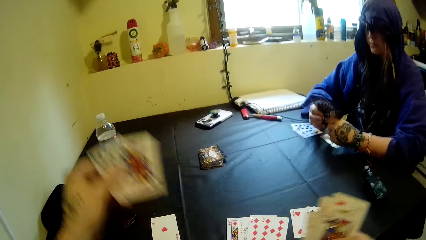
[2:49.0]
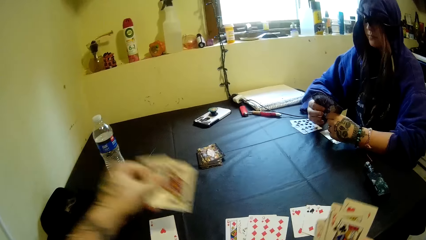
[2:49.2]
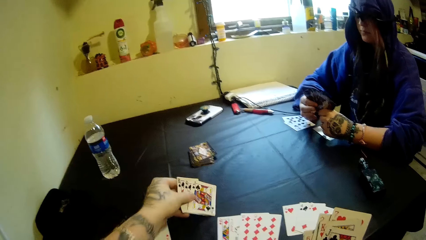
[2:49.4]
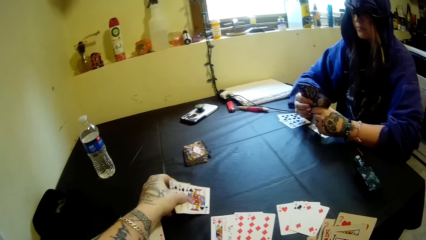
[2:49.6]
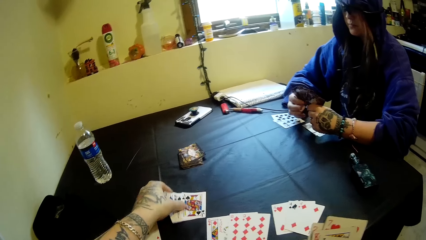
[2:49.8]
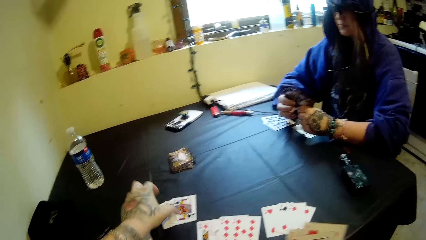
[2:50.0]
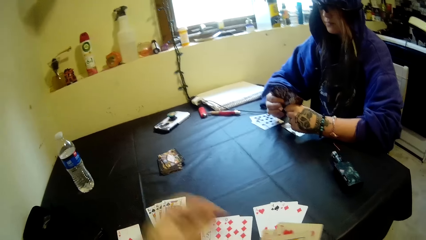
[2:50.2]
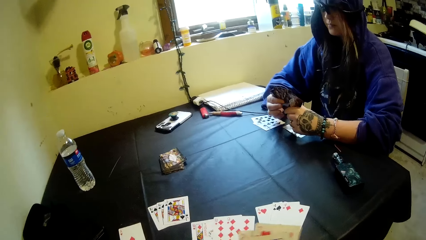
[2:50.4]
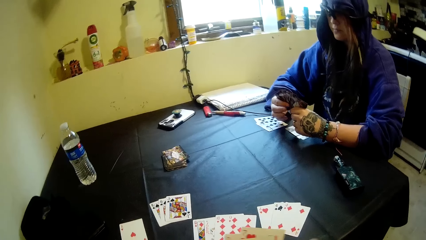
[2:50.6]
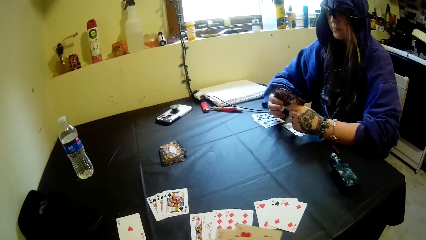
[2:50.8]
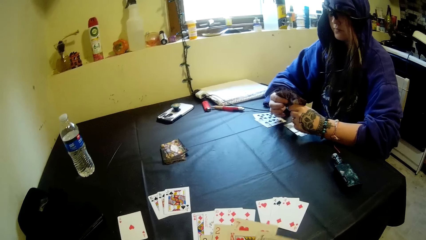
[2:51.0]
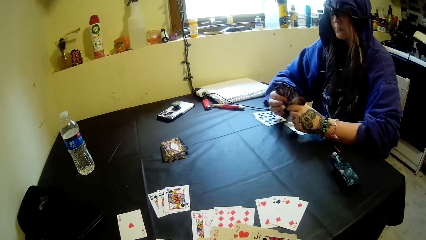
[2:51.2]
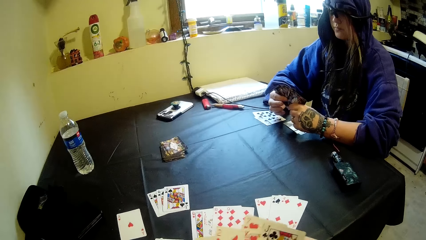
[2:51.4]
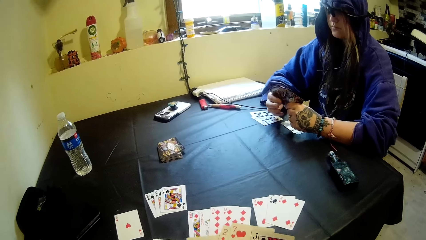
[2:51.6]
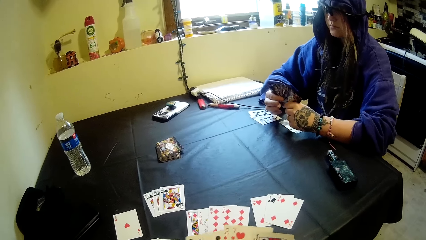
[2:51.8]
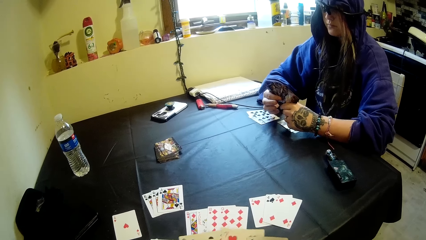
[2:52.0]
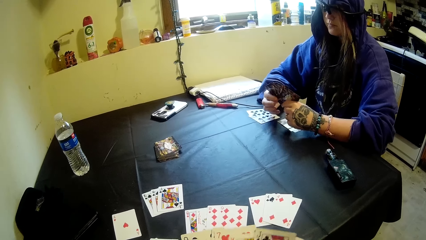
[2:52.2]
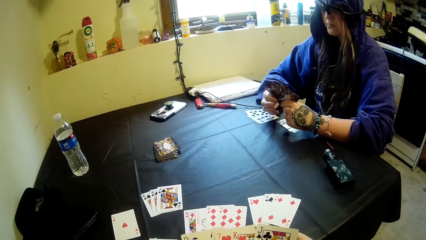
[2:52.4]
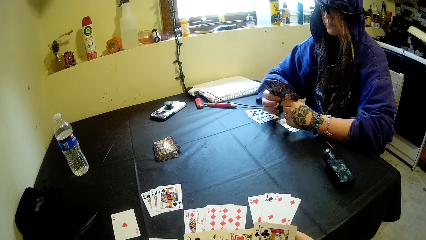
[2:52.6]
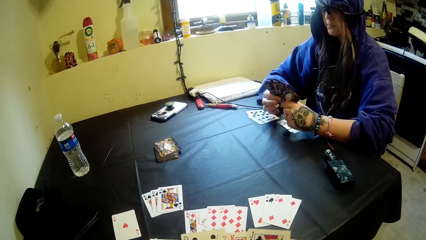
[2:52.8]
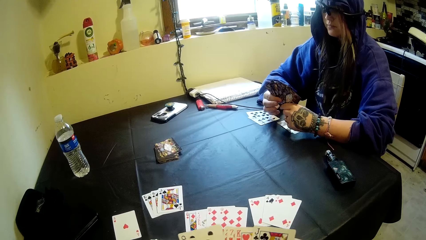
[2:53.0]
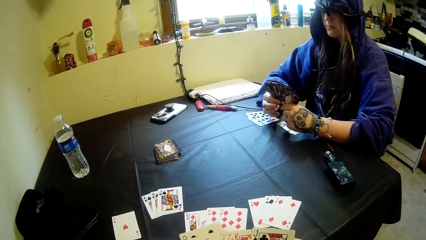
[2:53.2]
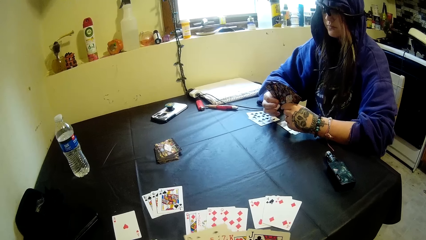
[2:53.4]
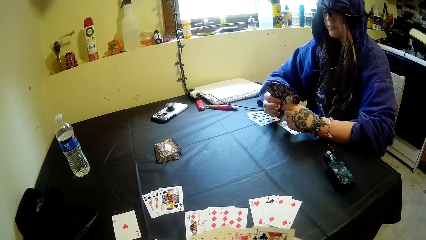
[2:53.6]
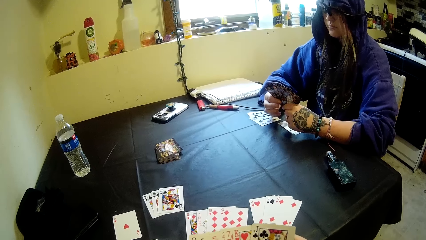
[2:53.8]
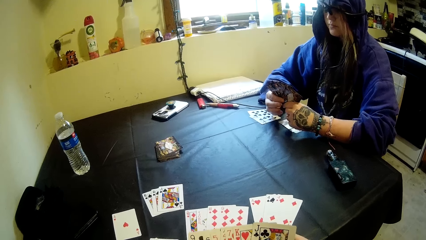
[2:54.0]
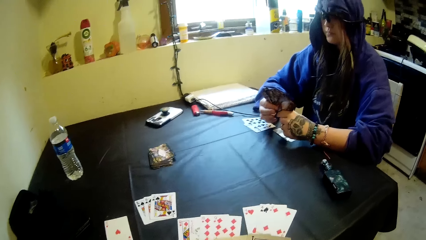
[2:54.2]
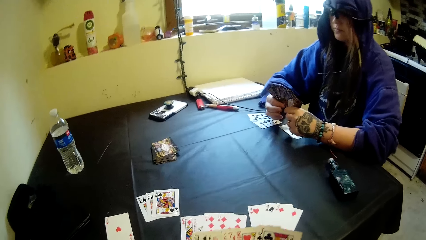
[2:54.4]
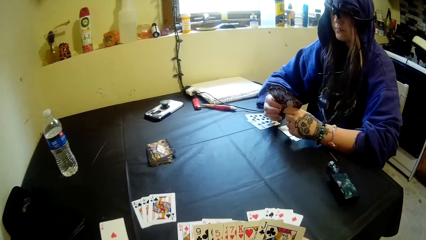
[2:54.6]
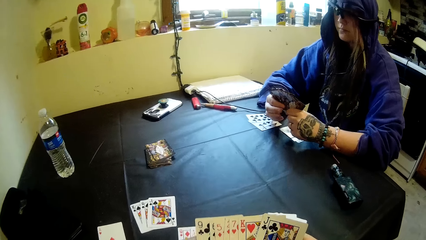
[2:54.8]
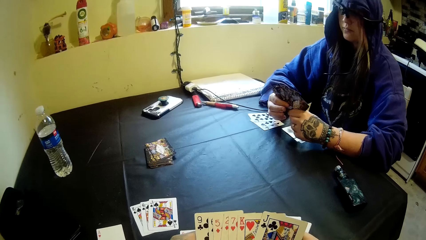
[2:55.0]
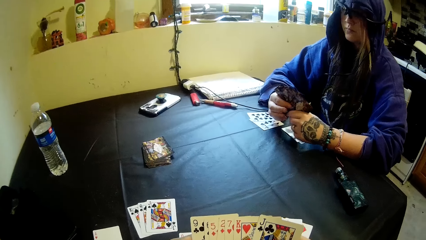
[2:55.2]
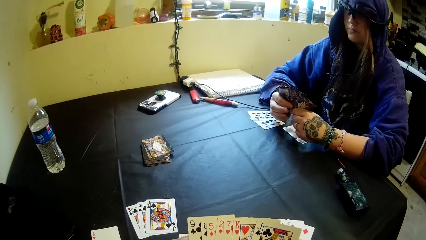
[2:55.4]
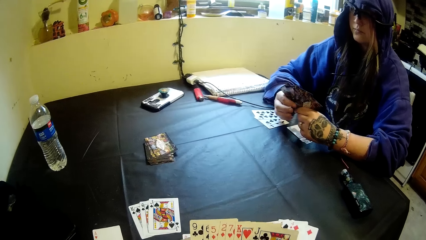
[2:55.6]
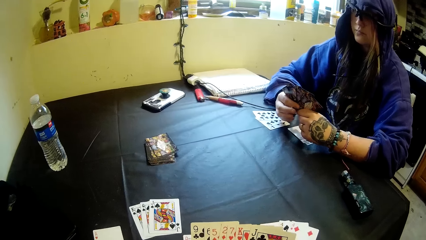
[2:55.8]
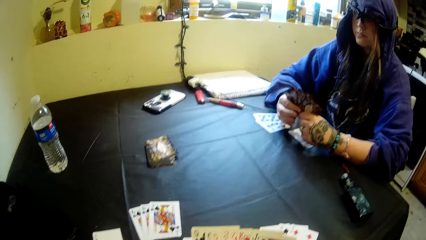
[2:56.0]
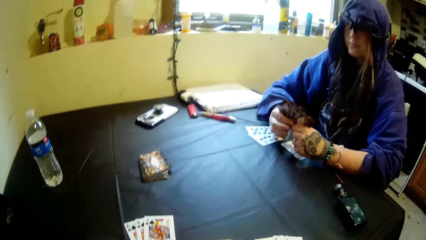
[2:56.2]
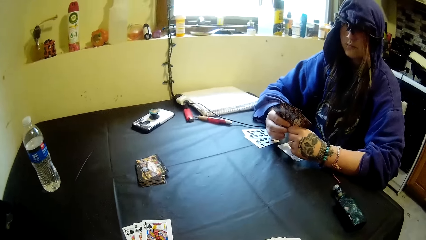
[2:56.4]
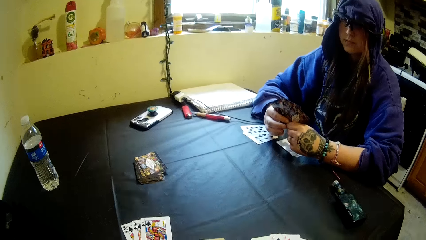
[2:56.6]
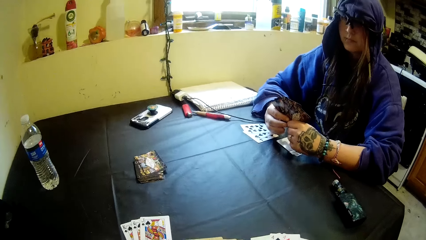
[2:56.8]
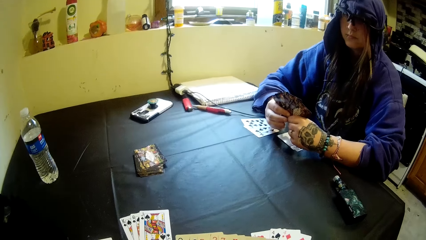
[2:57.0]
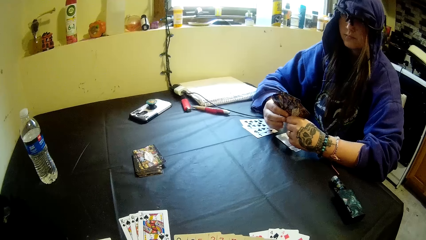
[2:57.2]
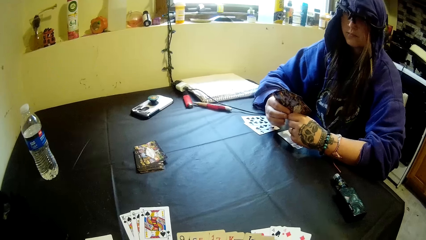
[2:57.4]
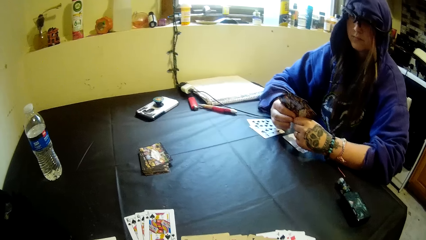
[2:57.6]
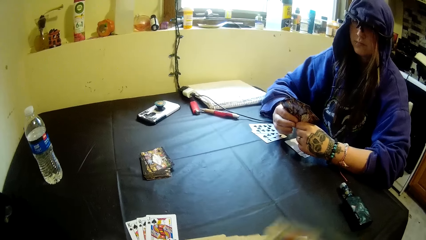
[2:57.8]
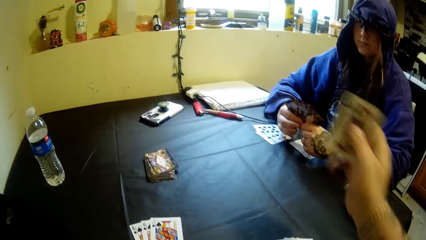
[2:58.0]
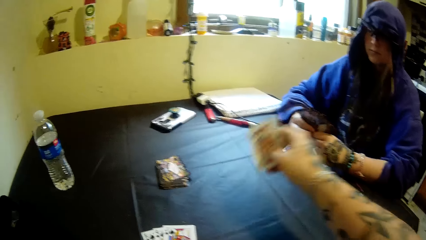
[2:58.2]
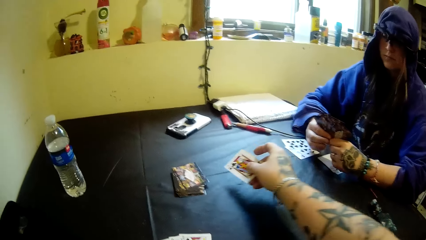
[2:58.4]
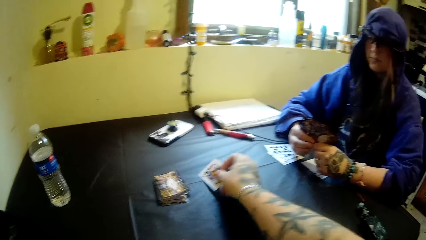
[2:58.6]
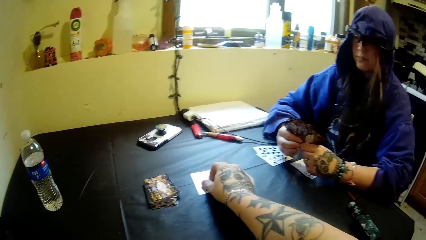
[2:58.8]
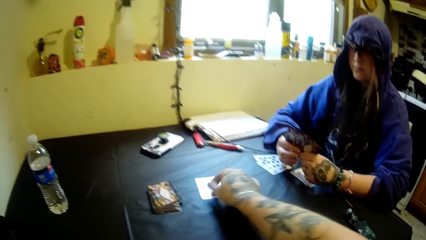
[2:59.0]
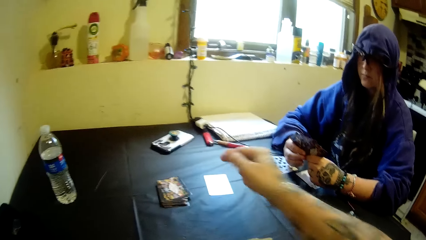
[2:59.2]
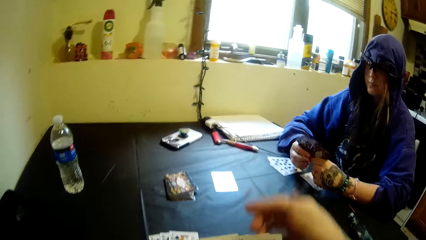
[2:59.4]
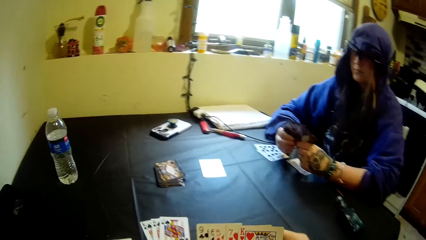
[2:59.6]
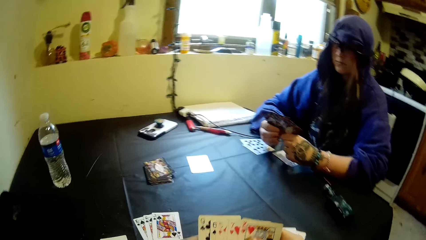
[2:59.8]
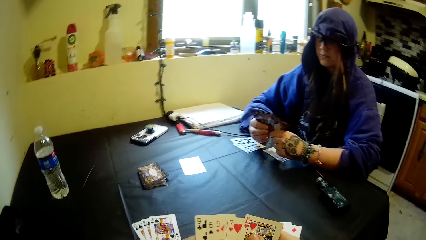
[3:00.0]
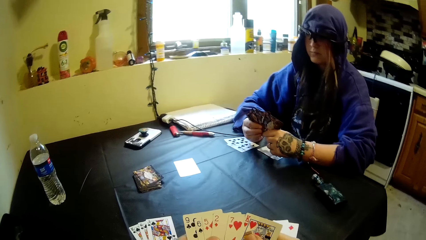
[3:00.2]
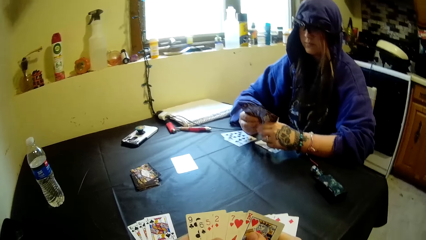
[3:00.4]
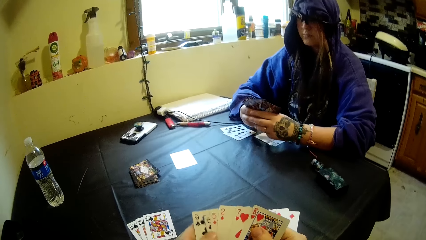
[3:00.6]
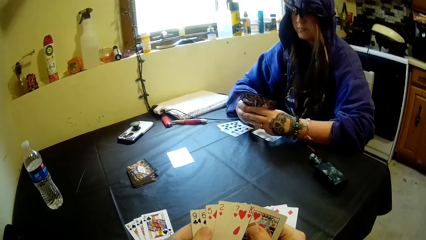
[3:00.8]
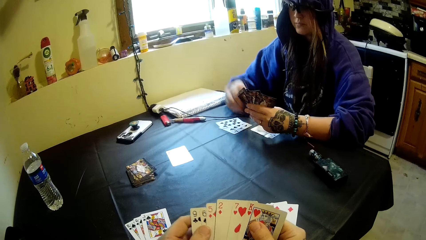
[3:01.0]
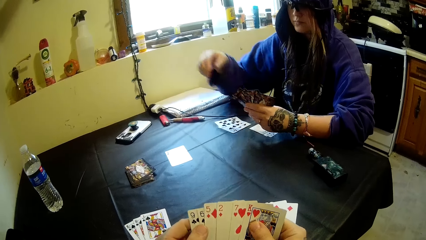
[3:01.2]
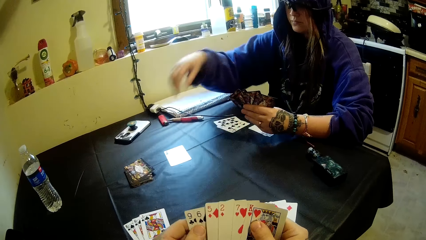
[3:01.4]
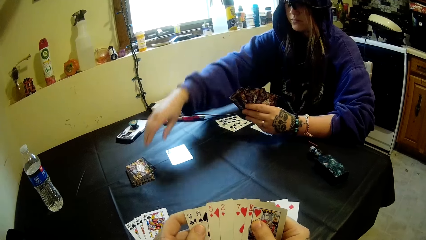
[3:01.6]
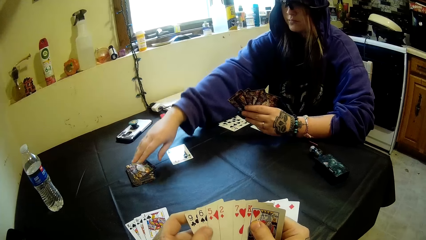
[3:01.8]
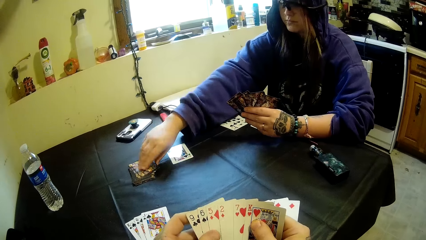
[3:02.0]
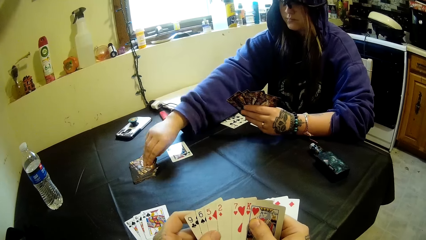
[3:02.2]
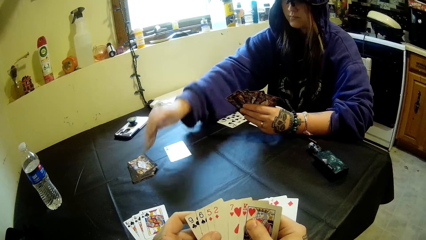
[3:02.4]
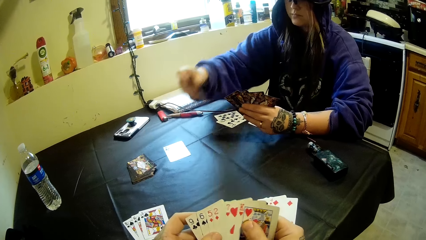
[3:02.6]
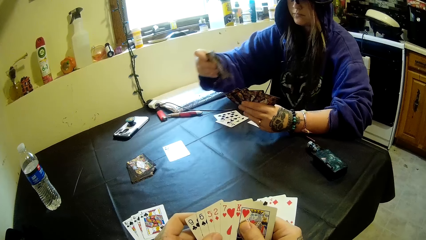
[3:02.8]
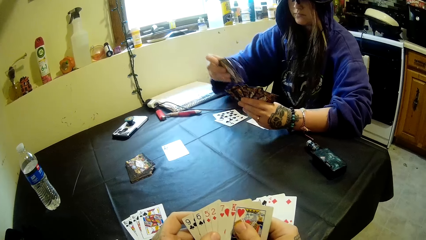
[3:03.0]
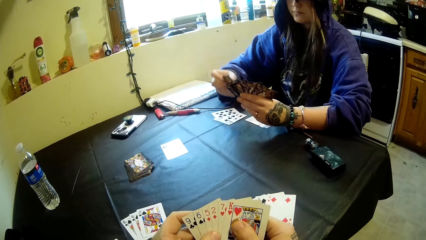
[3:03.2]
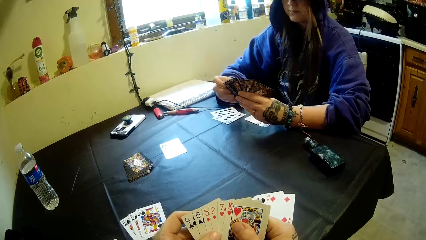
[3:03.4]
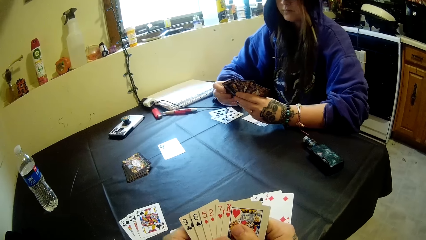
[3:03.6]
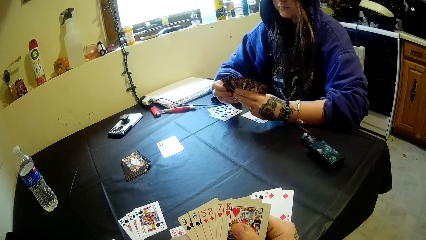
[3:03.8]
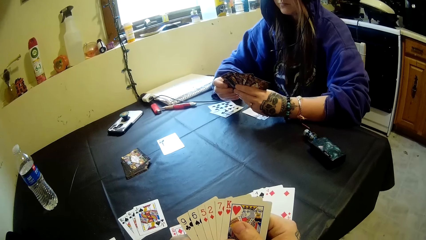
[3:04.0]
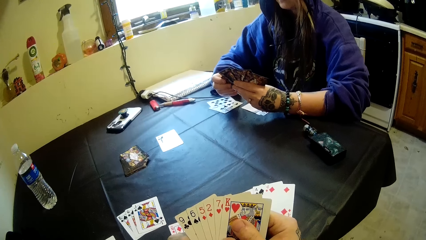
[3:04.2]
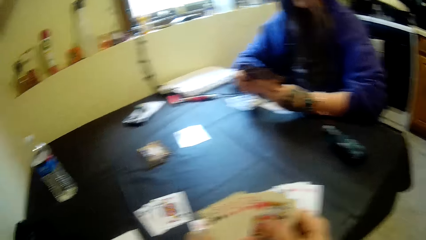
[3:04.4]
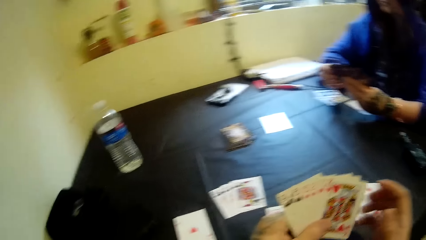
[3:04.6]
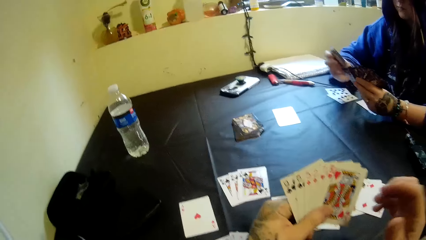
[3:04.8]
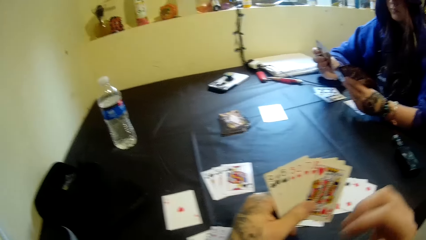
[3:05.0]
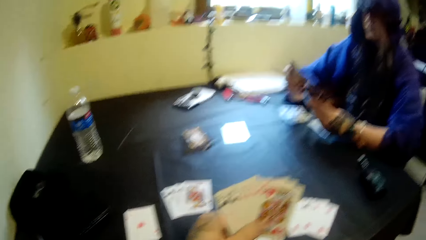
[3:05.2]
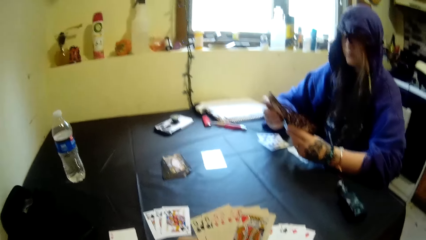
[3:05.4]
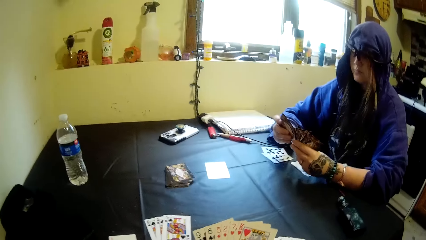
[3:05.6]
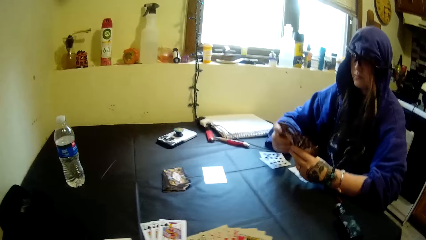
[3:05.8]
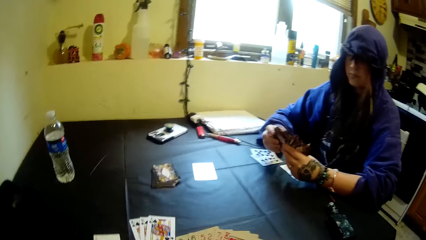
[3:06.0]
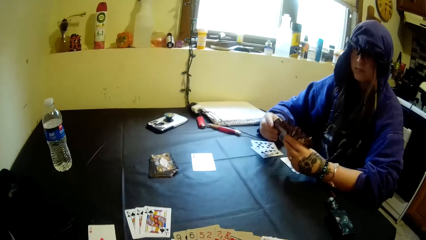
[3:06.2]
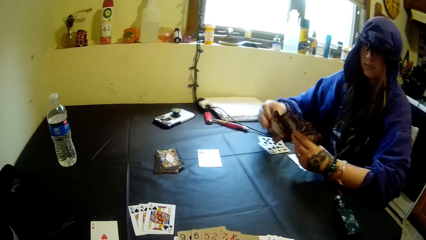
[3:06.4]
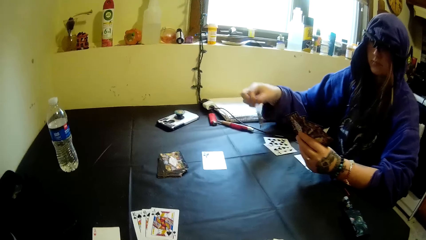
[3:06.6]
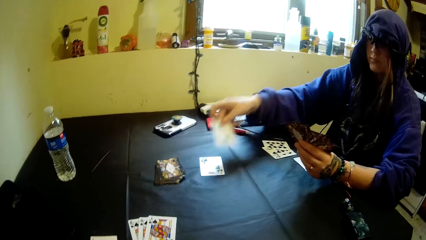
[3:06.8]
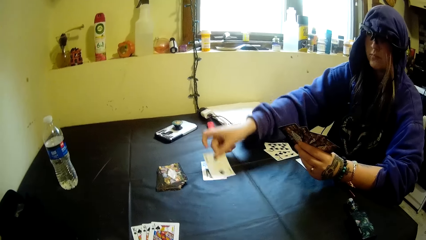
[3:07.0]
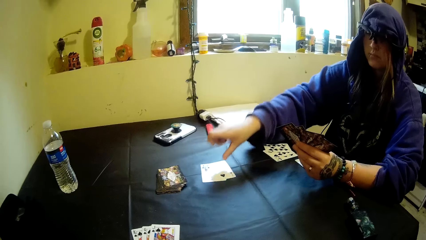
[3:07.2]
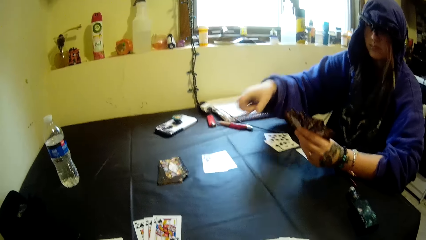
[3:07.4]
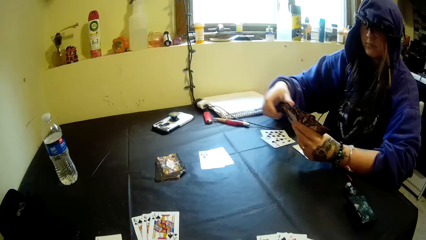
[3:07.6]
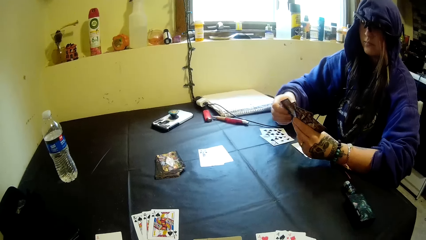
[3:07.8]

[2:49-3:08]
The camera wearer puts the cards on the table. They put a card on the table. A person takes a card from the table. The person puts the card on the table.
